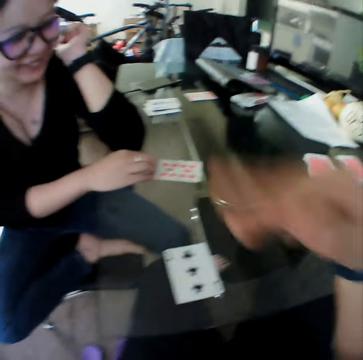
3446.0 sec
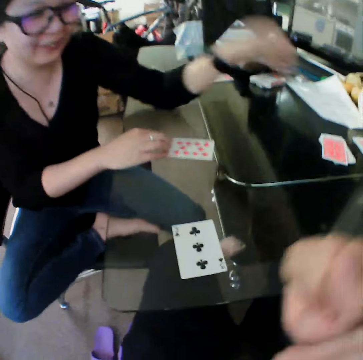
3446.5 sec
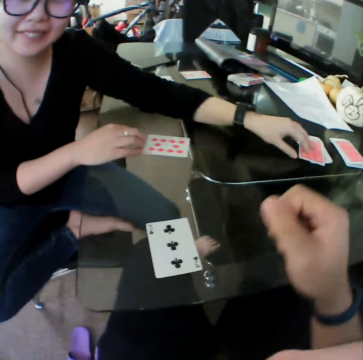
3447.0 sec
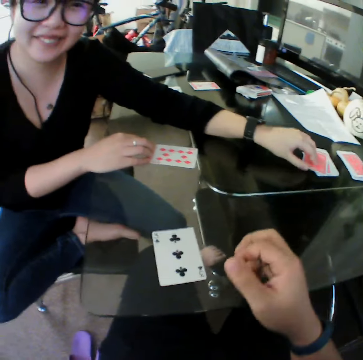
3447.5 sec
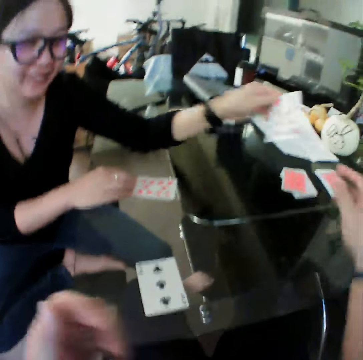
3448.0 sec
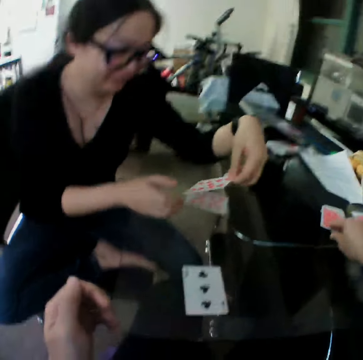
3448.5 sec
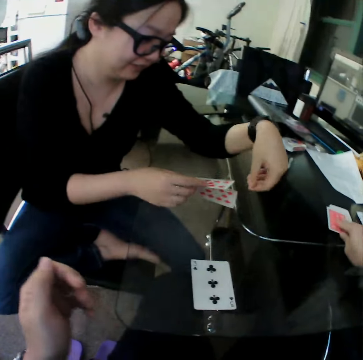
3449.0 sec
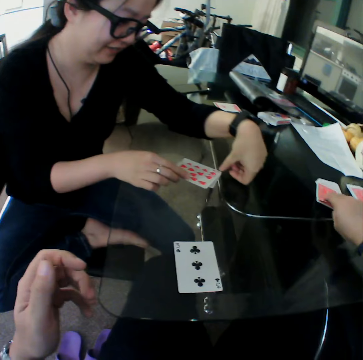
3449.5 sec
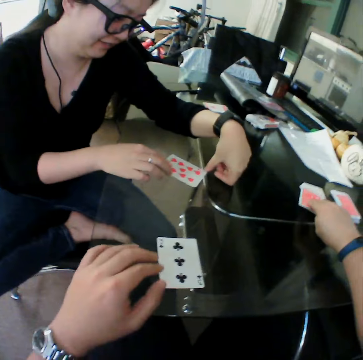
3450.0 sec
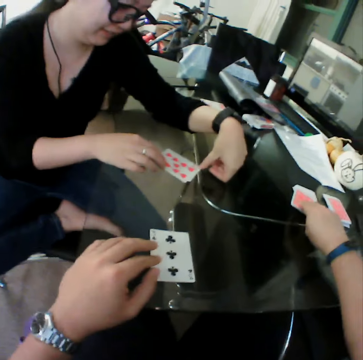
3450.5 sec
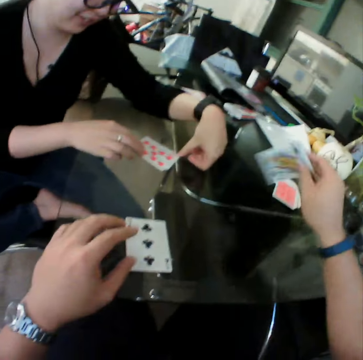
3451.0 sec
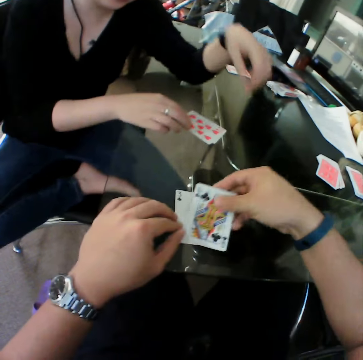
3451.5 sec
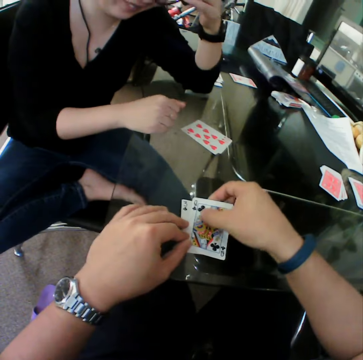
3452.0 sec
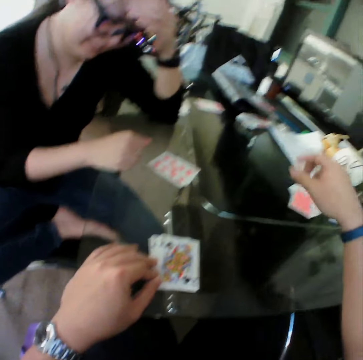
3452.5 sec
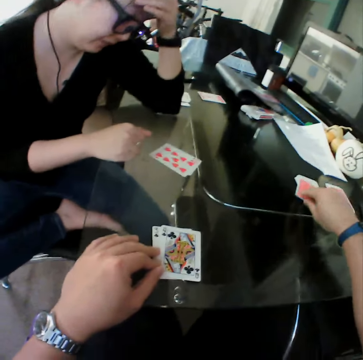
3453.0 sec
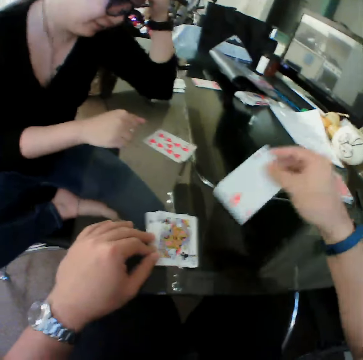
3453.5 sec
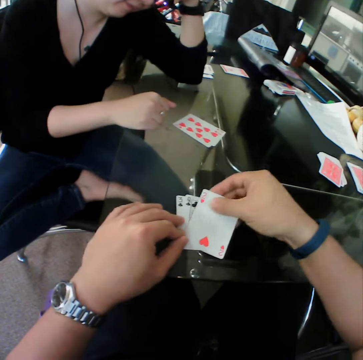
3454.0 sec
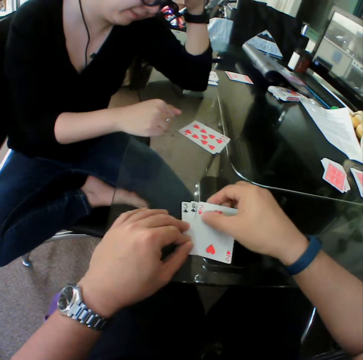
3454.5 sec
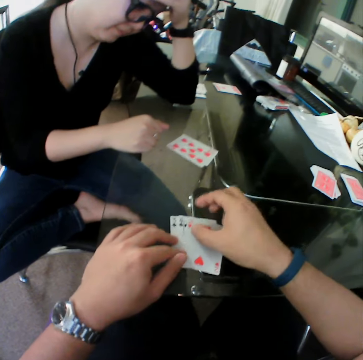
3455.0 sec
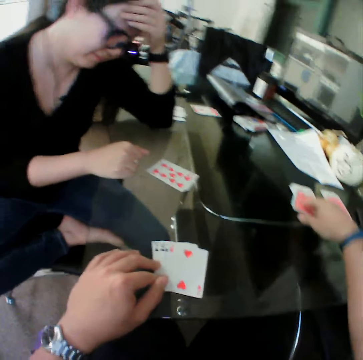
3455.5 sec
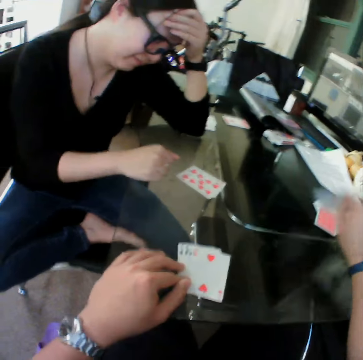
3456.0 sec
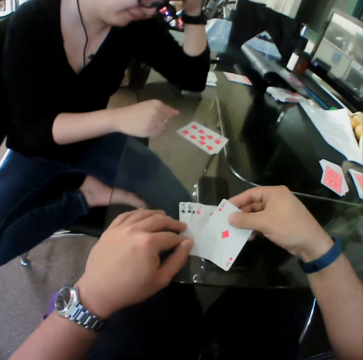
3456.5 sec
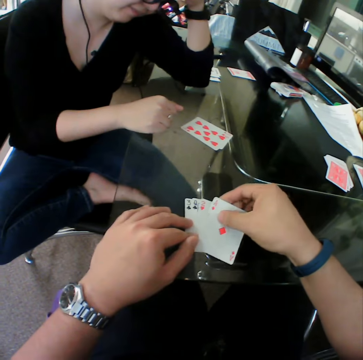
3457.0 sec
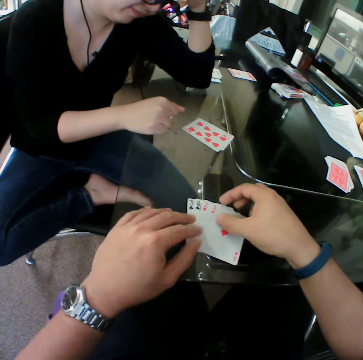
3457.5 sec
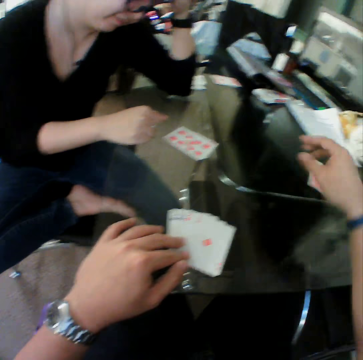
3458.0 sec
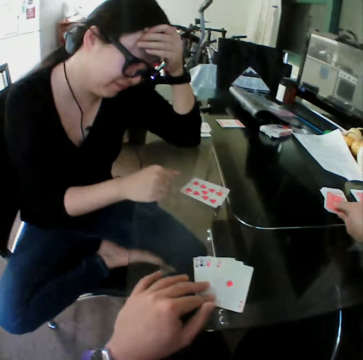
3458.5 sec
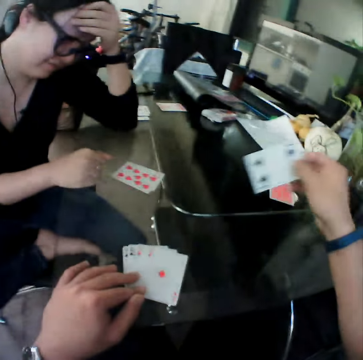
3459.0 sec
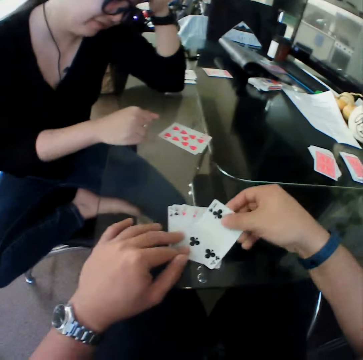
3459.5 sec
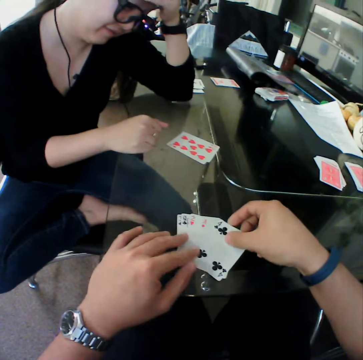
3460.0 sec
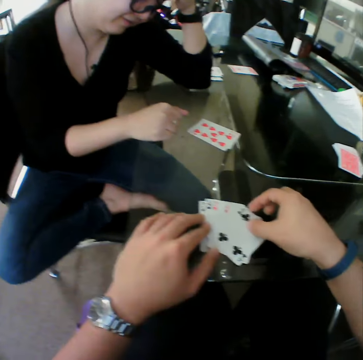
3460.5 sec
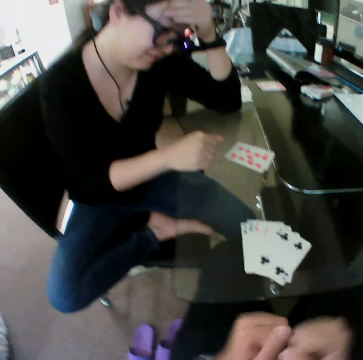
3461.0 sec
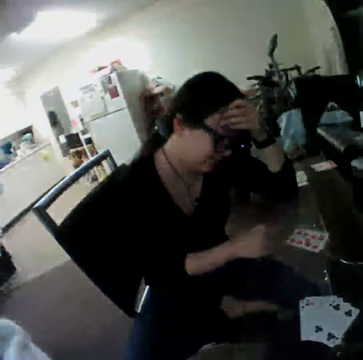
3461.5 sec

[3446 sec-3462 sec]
The woman picks a card from the table. The woman drops the card on the table. The camera wearer picks a card from the table. They drop the card on the table. They pick a card from the table. They drop the card on the table. They pick a card from the table. They drop the card on the table. They pick a card from the table. They drop the card on the table.

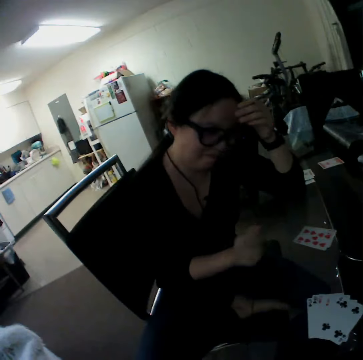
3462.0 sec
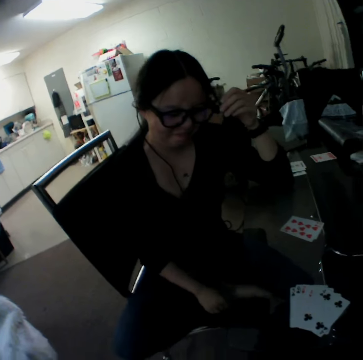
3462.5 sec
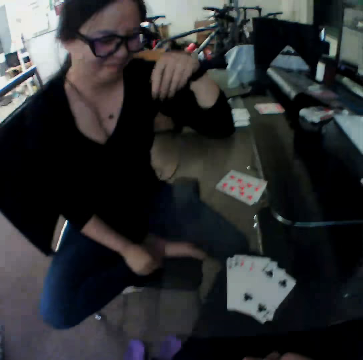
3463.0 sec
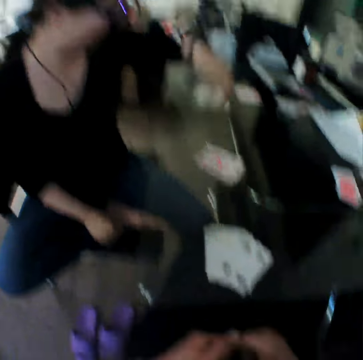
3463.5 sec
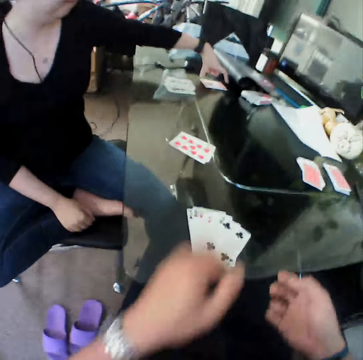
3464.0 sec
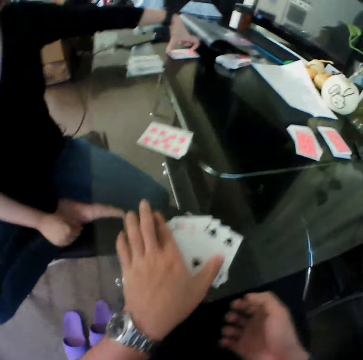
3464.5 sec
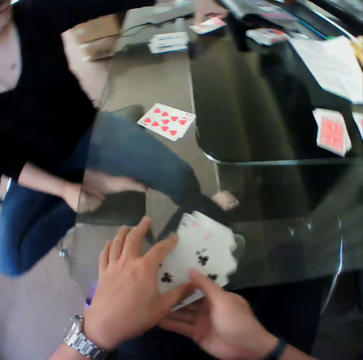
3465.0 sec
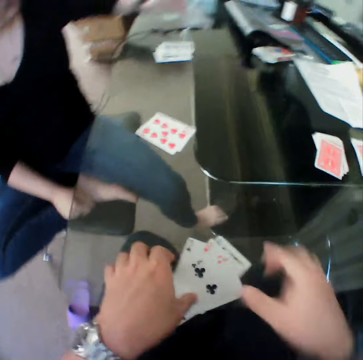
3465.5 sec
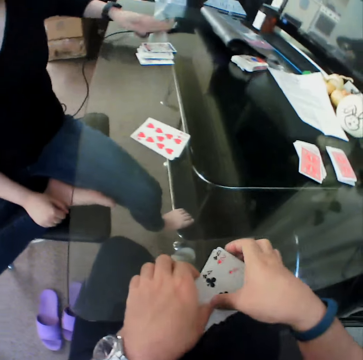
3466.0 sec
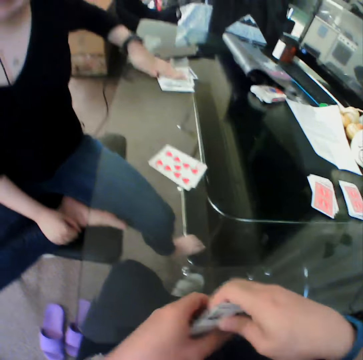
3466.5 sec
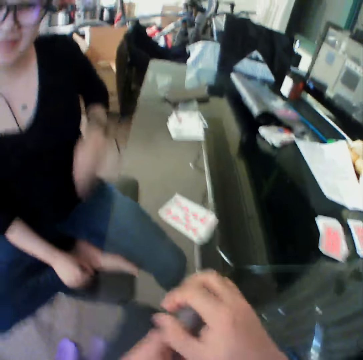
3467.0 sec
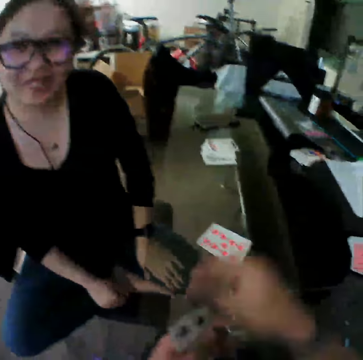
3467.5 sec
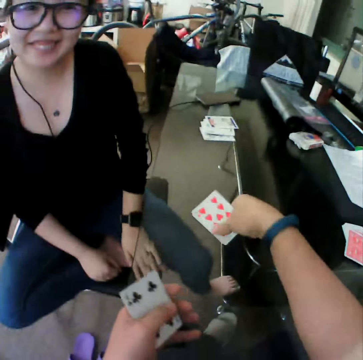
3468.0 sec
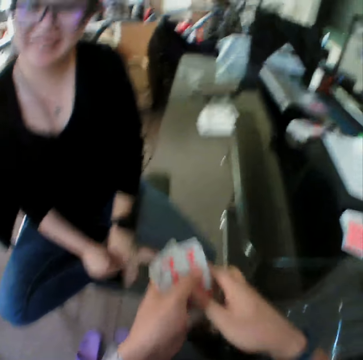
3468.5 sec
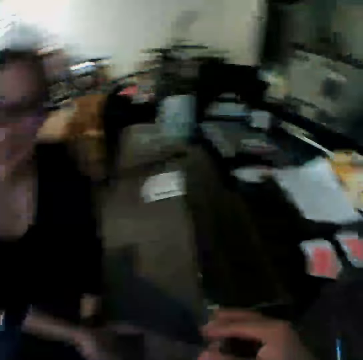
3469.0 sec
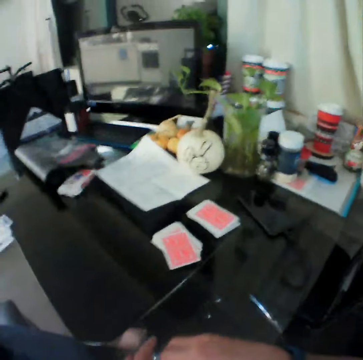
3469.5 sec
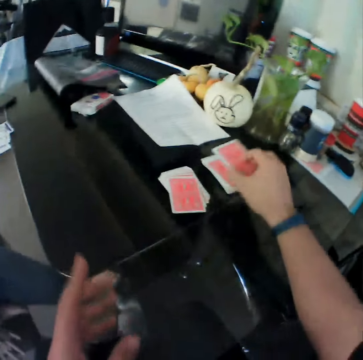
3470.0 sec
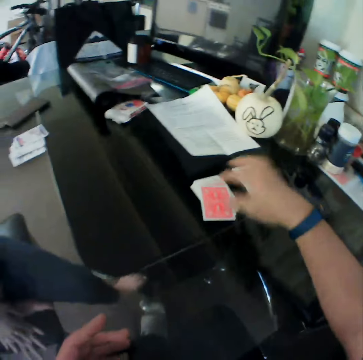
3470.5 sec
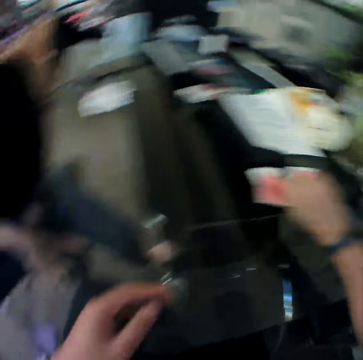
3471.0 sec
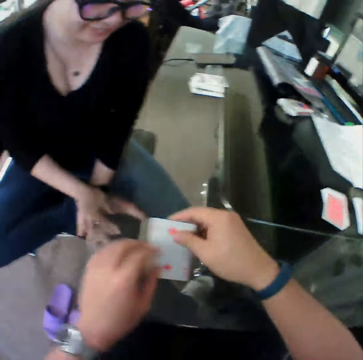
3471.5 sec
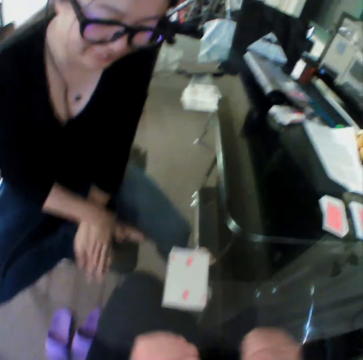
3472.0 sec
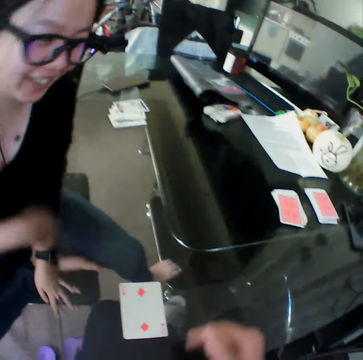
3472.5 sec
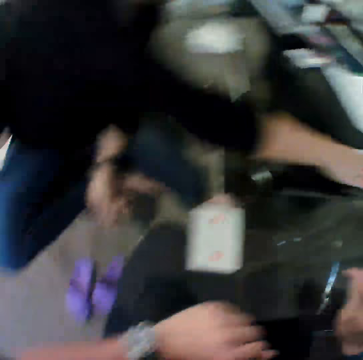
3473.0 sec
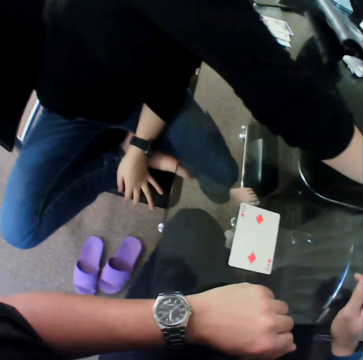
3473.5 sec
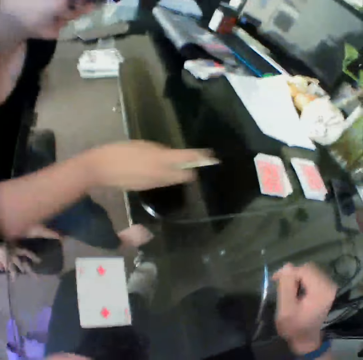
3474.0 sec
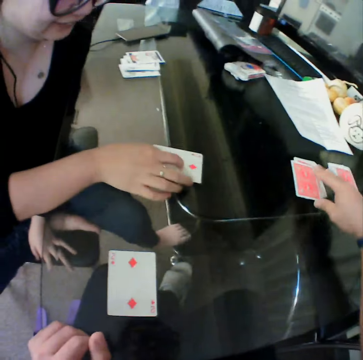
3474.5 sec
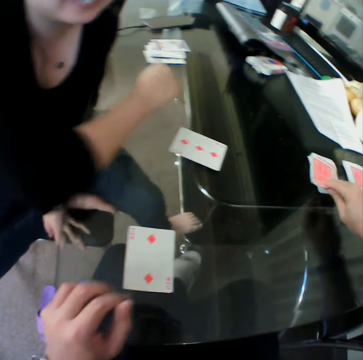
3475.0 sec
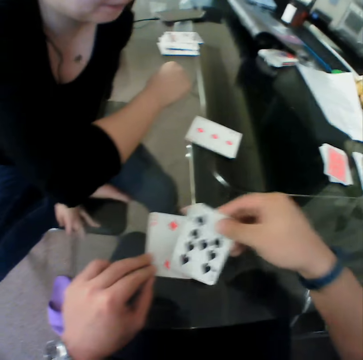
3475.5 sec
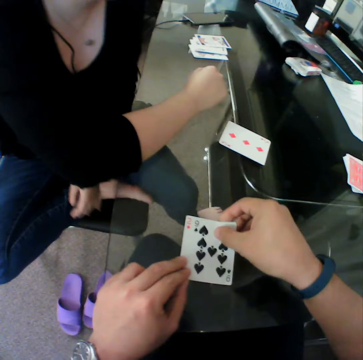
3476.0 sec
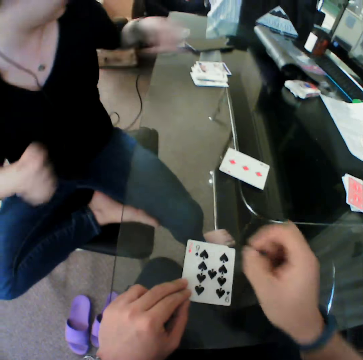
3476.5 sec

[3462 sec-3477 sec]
The woman picks a card from the table. The camera wearer picks the cards from the table. The woman drops the card on the table. The camera wearer picks the cards from the table. They hold the cards with both hands. They drop the cards on the table. They pick a card from the table. They drop the card on the table. The woman picks a card from the table. The woman drops the card on the table. The camera wearer picks a card from the table. They drop the card on the table.

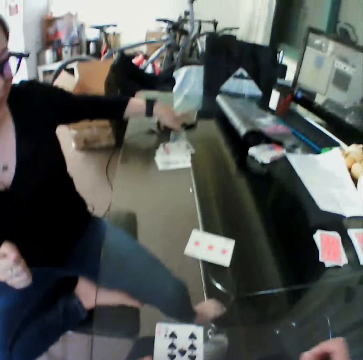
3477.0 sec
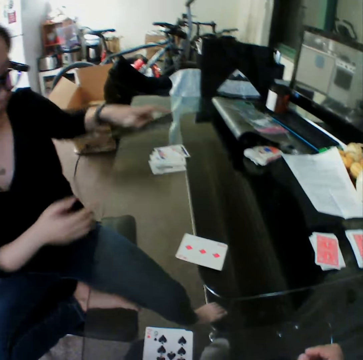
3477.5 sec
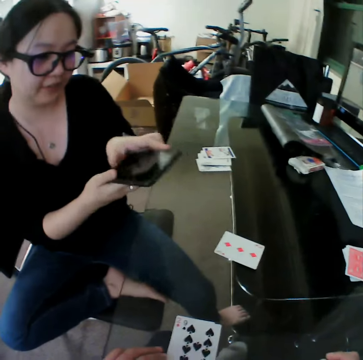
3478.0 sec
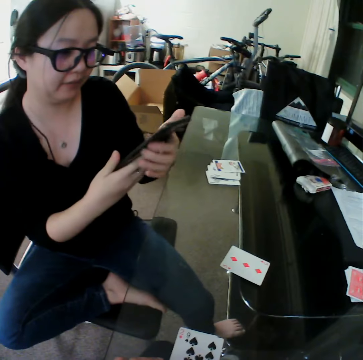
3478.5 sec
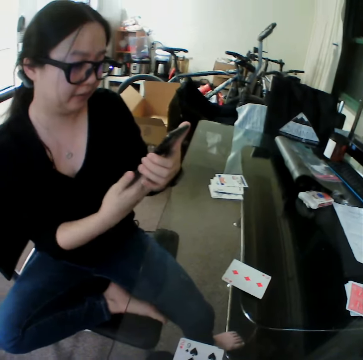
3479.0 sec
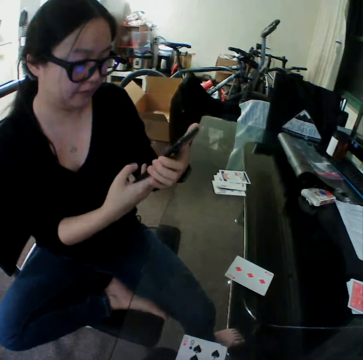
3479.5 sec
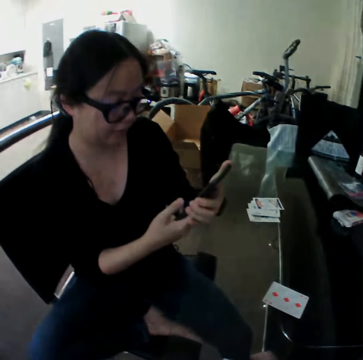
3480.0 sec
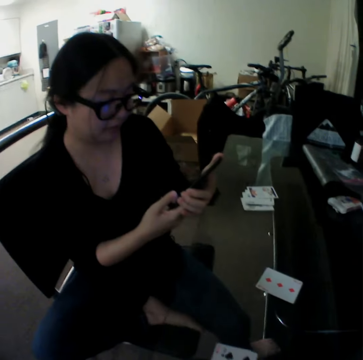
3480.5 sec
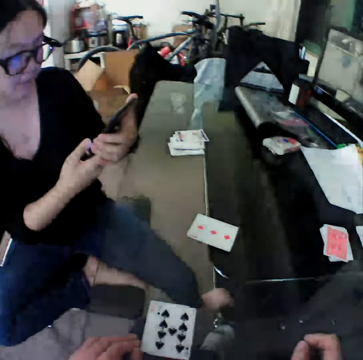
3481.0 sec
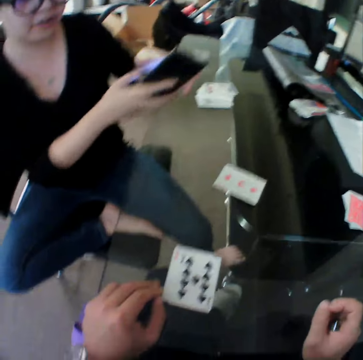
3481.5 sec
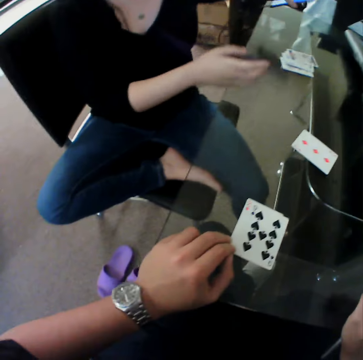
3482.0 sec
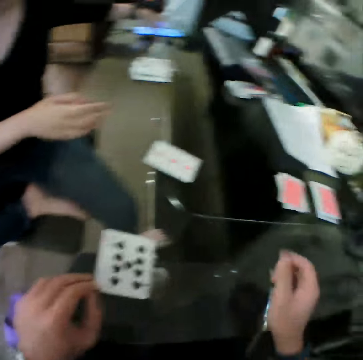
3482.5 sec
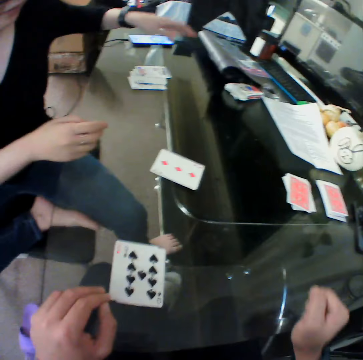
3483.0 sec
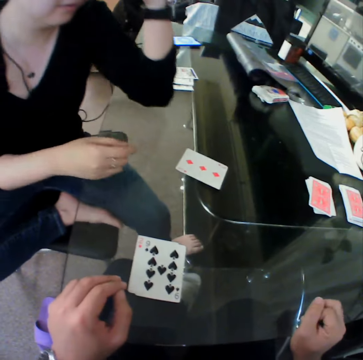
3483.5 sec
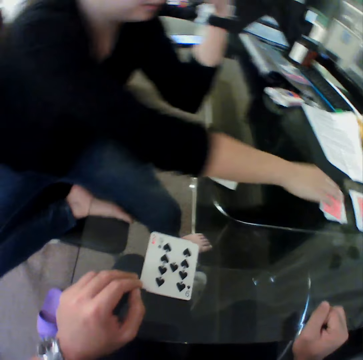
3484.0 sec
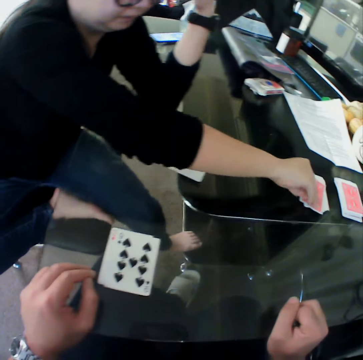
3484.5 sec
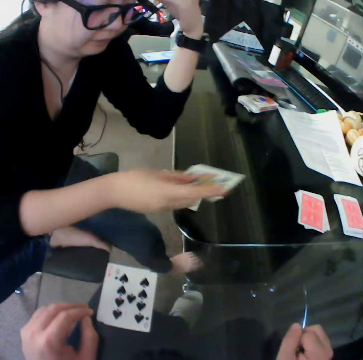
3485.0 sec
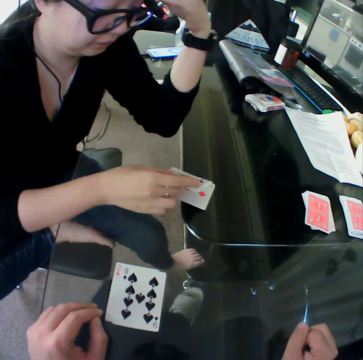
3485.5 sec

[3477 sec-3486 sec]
The woman picks a phone from the table. The woman dials the phone. The woman presses the phone. The woman drops the phone on the table. The woman picks a card from the table.
